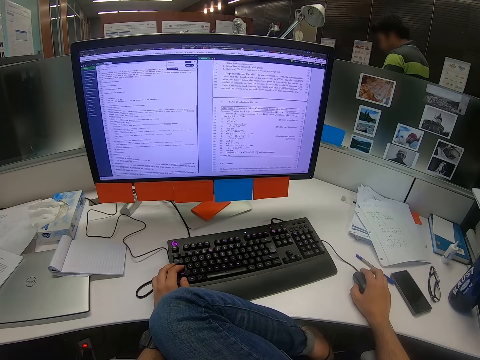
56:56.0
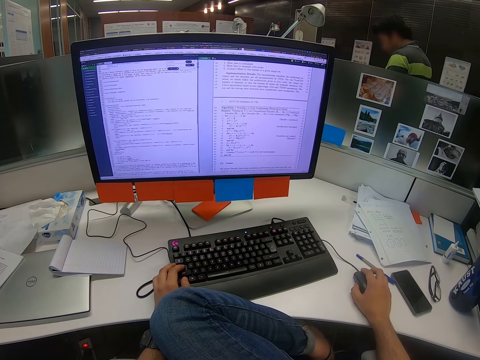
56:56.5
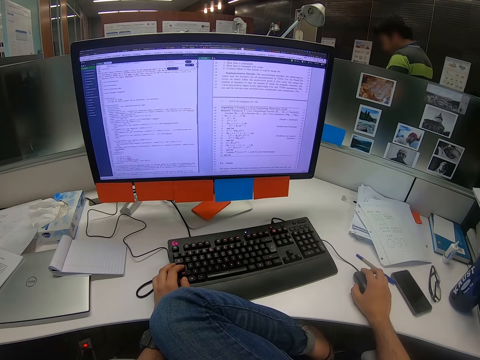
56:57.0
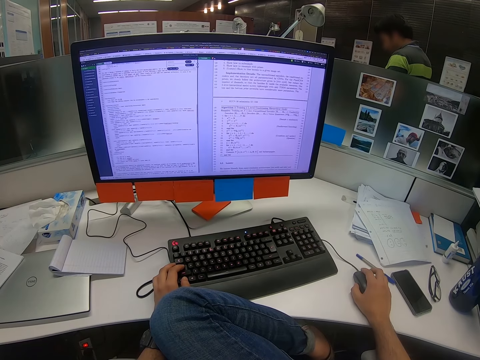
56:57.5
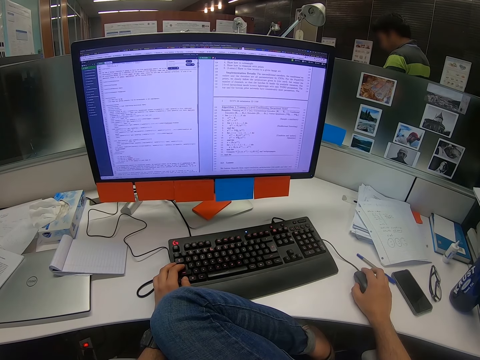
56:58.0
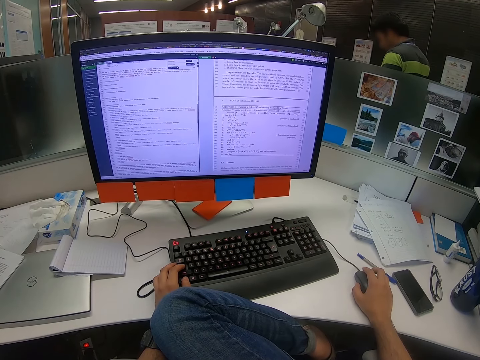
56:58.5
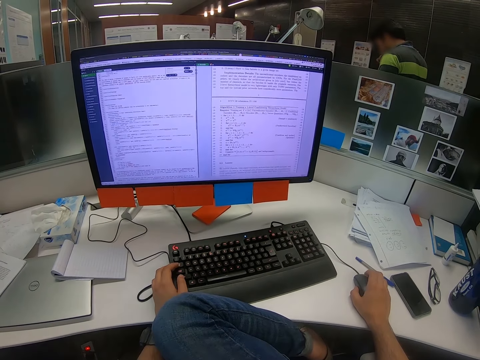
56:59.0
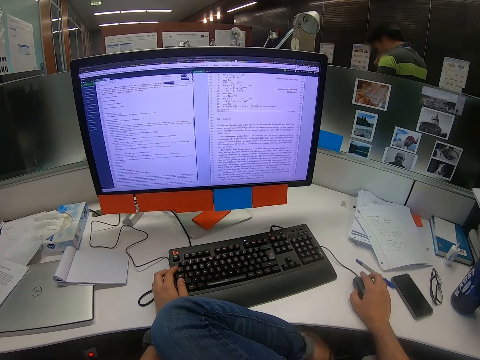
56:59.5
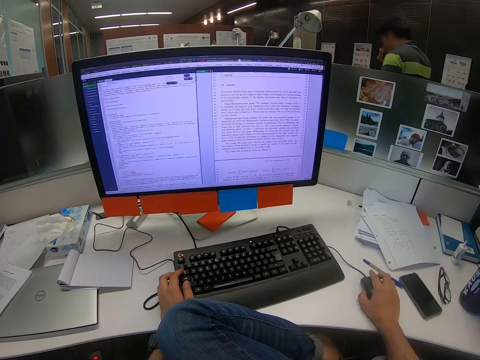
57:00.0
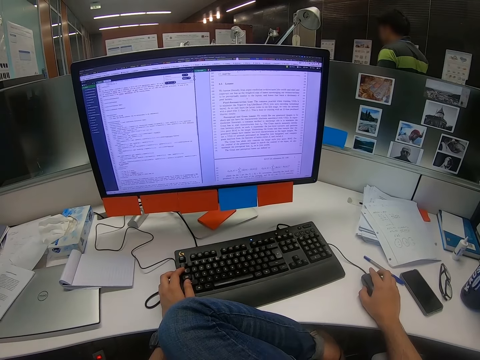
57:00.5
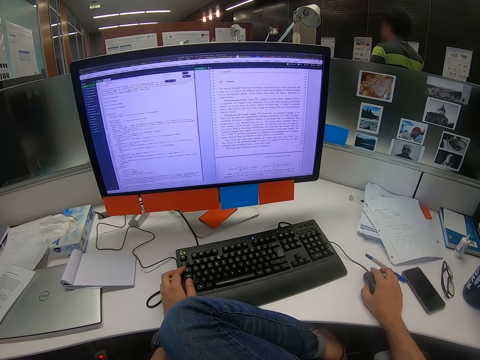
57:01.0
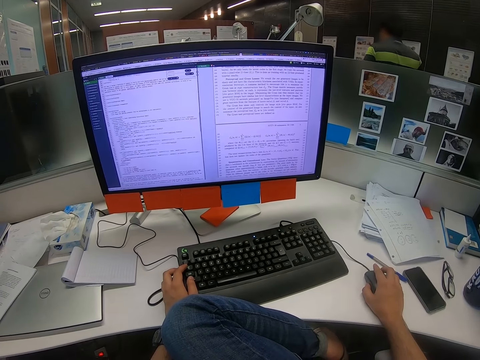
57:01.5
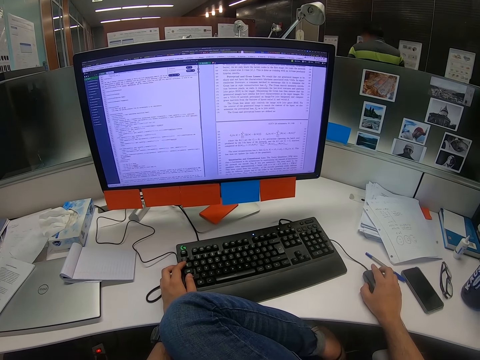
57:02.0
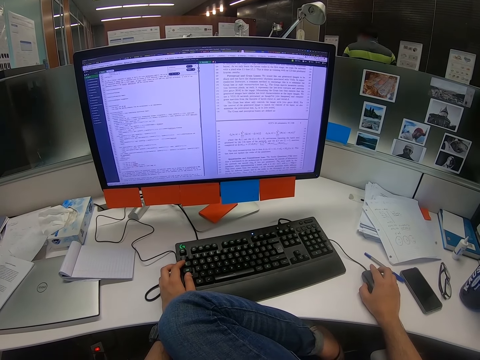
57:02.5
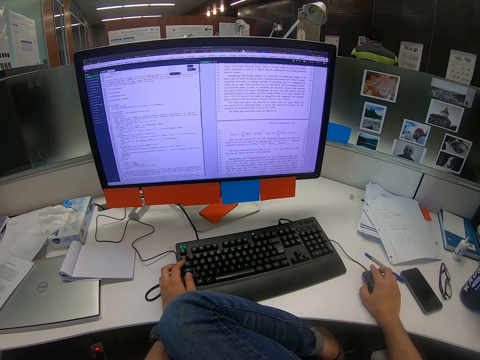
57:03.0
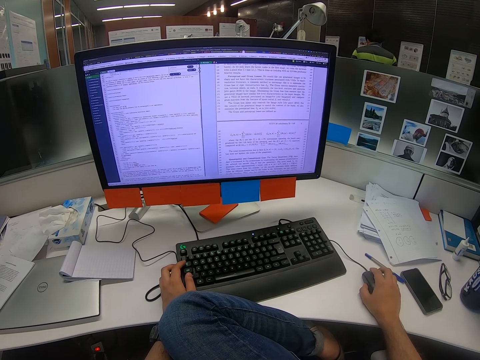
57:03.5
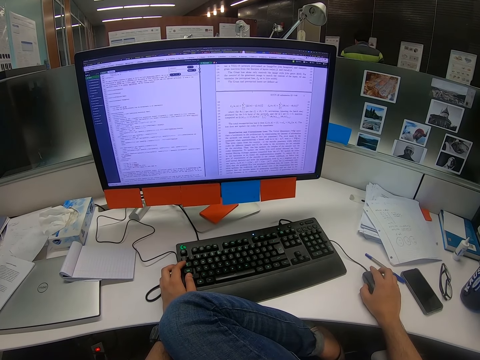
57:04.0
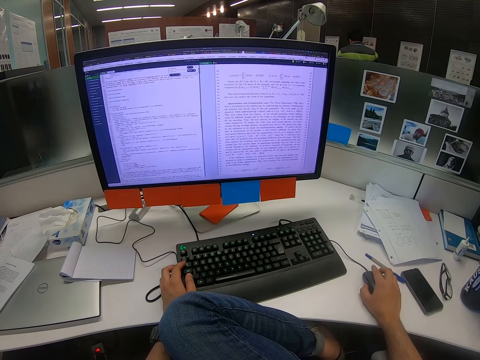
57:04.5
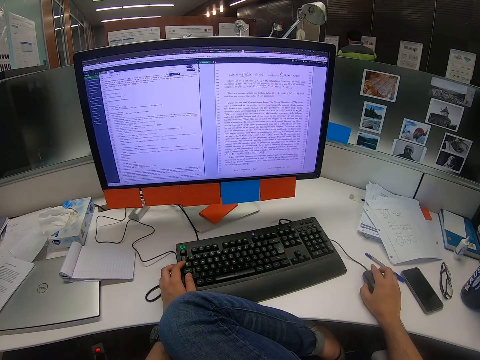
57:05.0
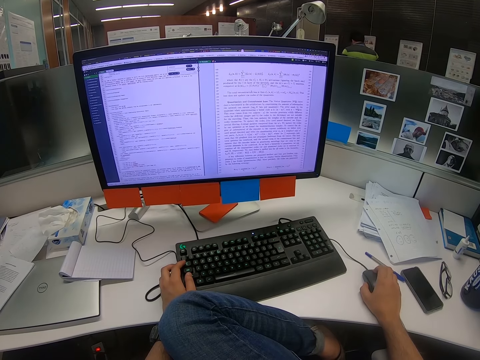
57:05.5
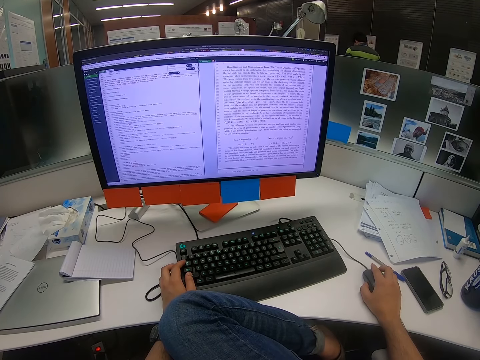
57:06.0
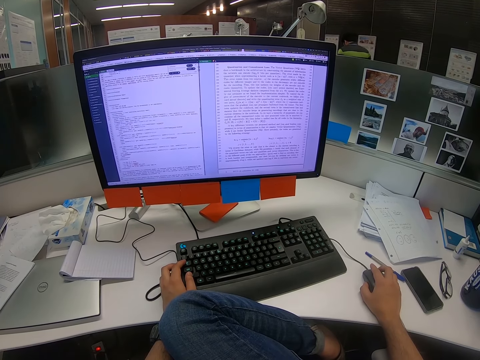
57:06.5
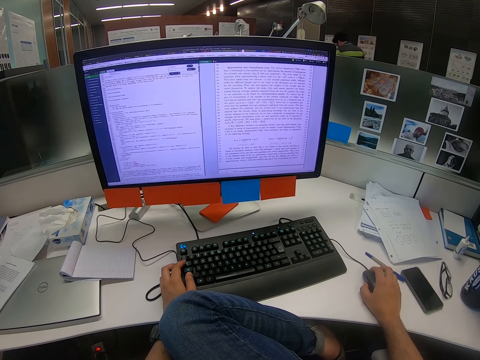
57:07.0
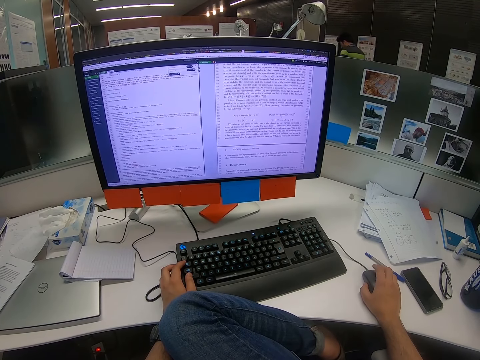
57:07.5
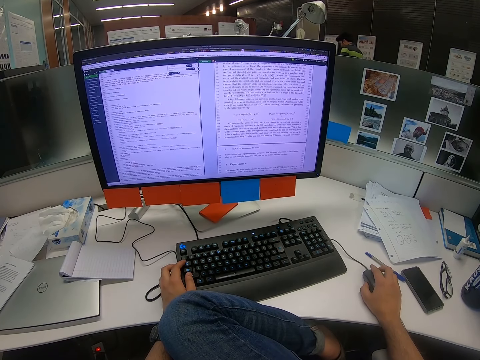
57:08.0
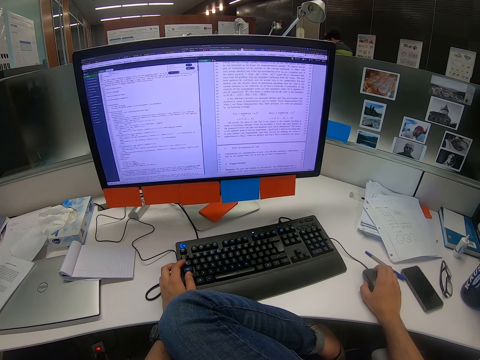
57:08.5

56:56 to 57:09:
The camera wearer looks on the computer screen. They scroll on the computer. A person walks around. The camera wearer scrolls on the computer.

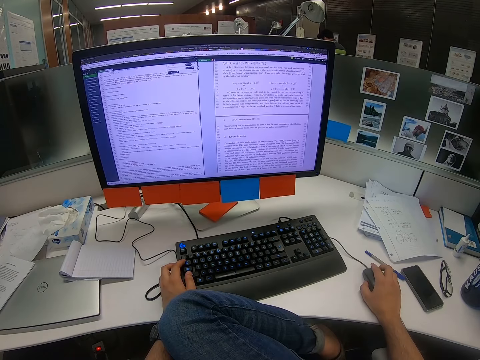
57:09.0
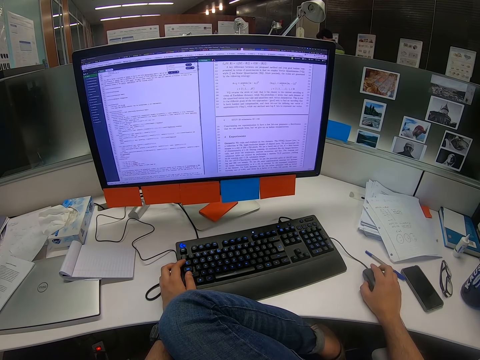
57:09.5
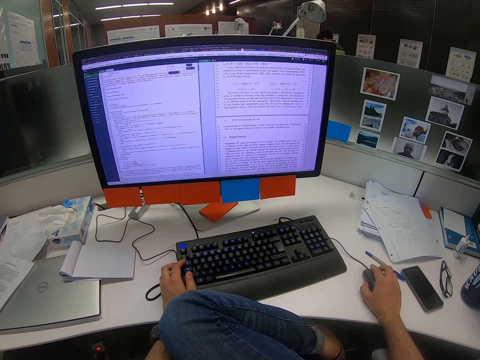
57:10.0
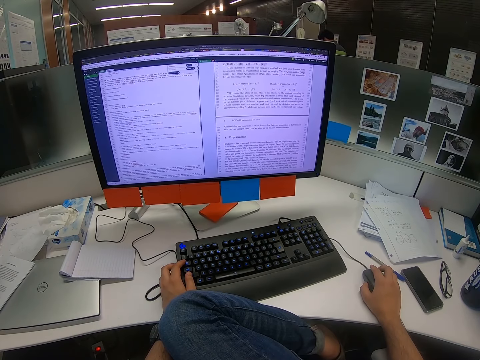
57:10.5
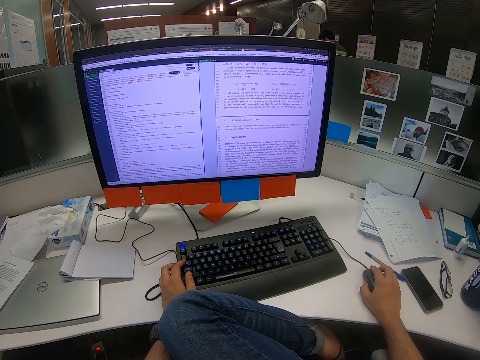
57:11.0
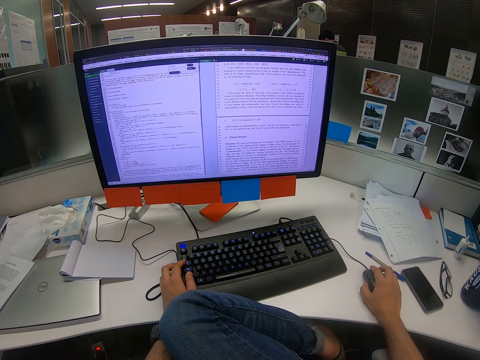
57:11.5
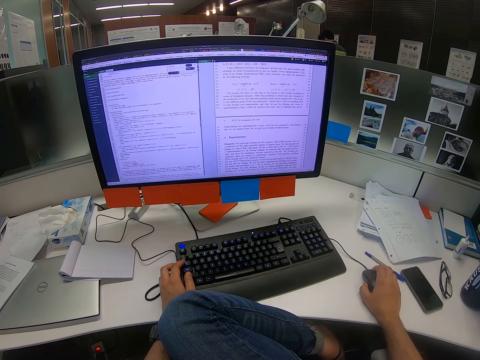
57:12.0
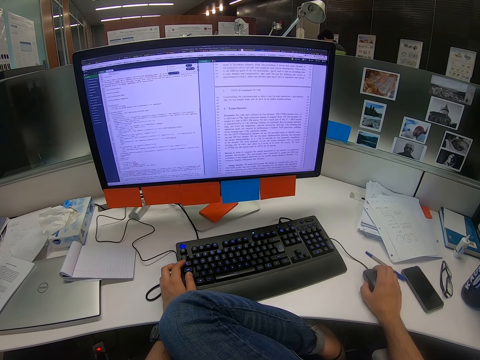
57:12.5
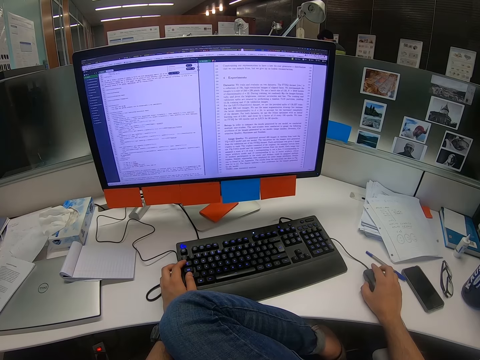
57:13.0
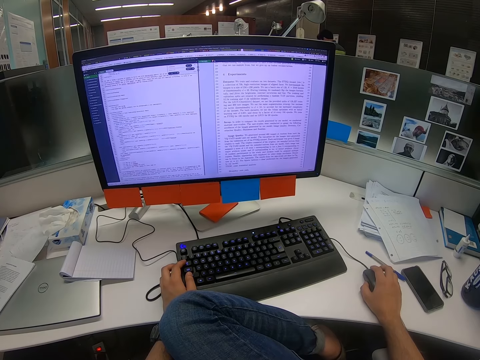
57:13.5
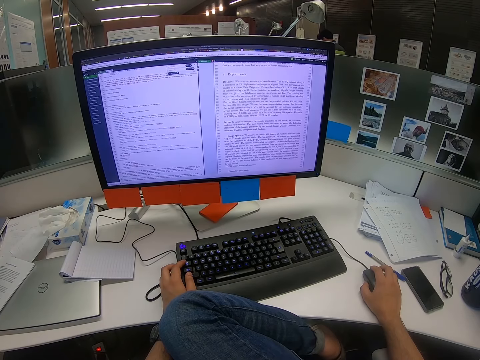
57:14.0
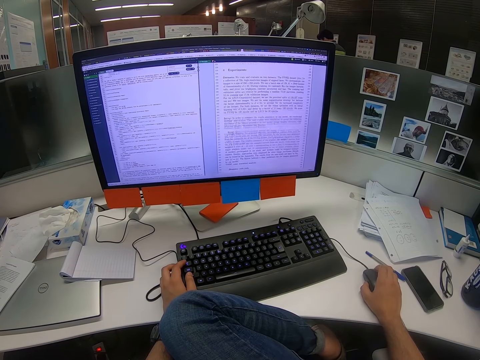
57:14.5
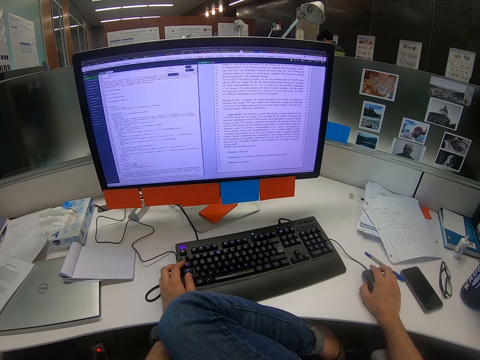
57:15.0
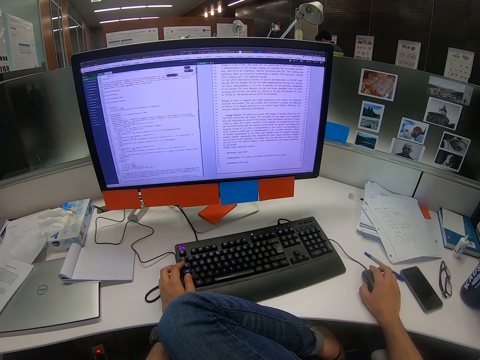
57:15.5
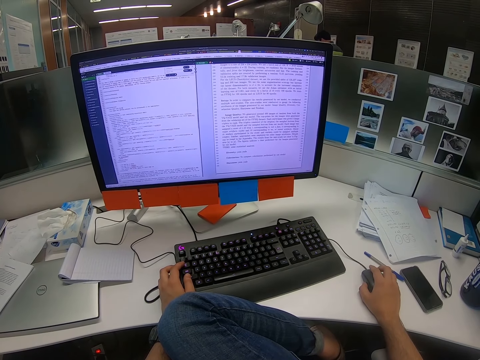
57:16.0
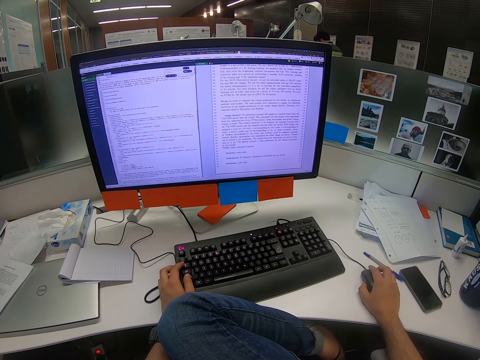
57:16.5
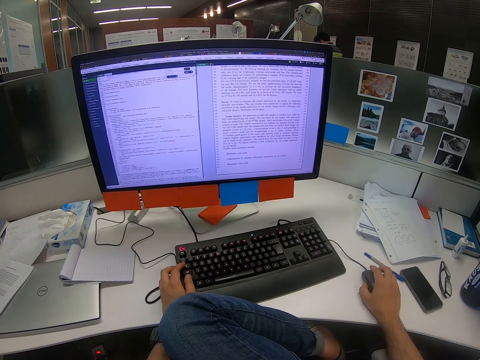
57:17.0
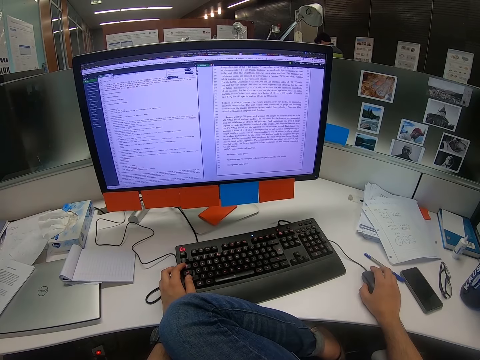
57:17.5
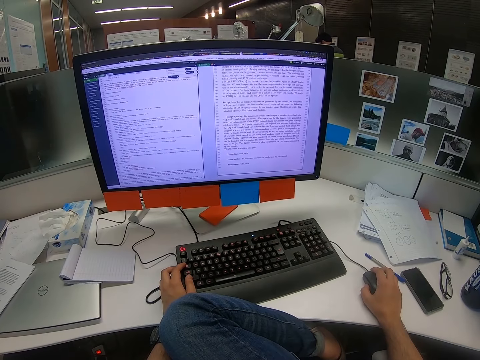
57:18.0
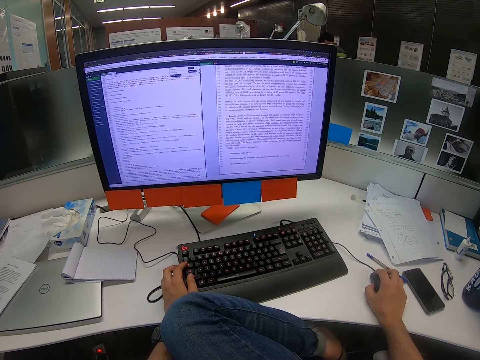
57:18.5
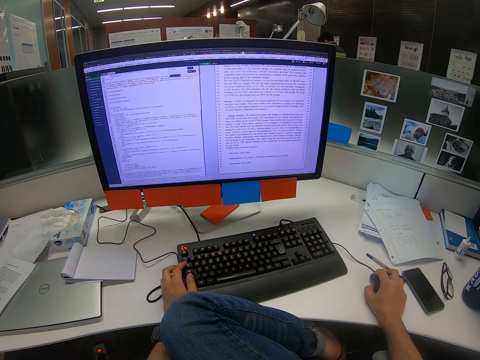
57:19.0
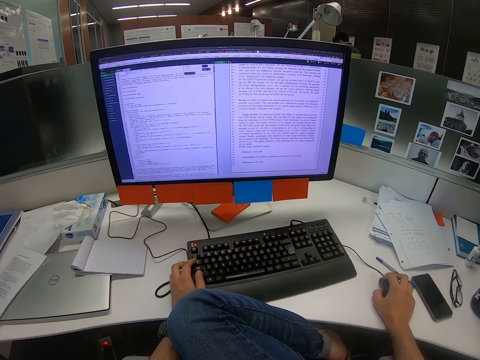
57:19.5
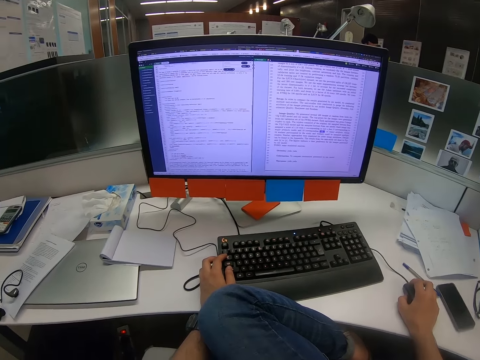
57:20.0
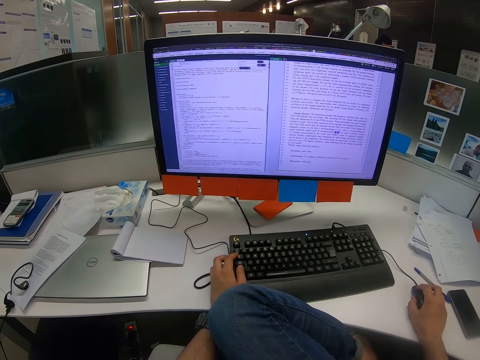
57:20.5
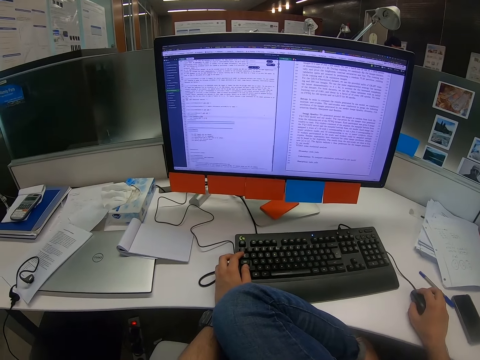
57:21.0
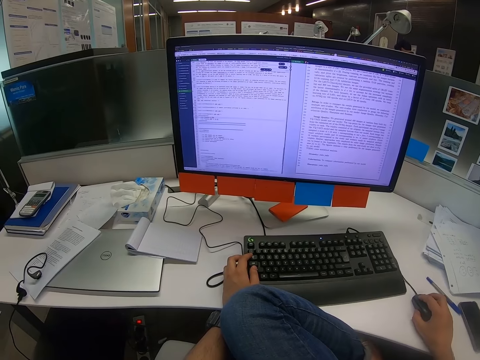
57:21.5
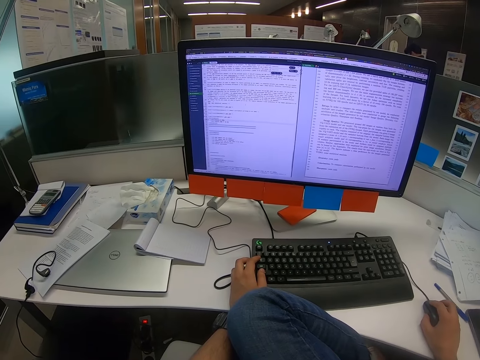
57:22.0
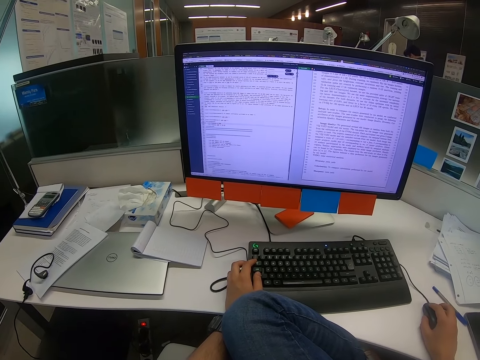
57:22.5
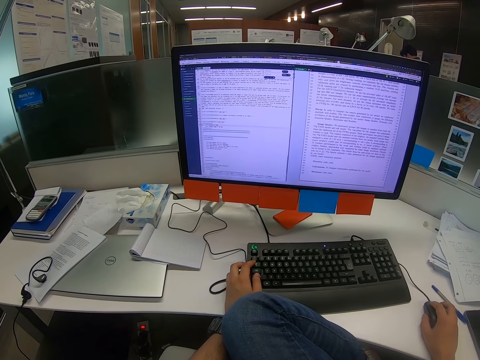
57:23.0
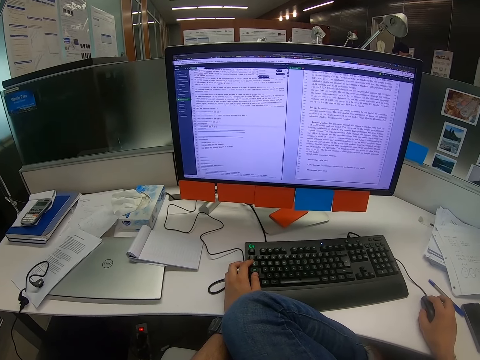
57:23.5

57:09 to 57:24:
The camera wearer looks on the computer screen. They scroll on the computer. They scroll on the computer again.
